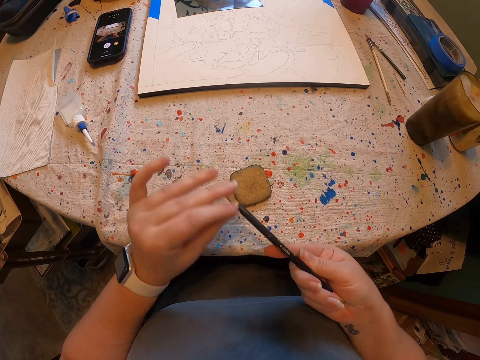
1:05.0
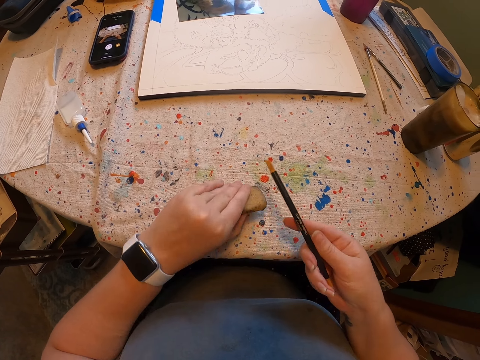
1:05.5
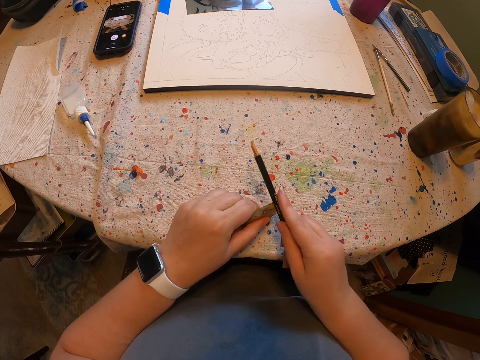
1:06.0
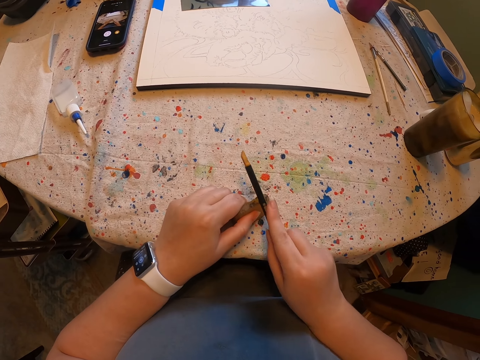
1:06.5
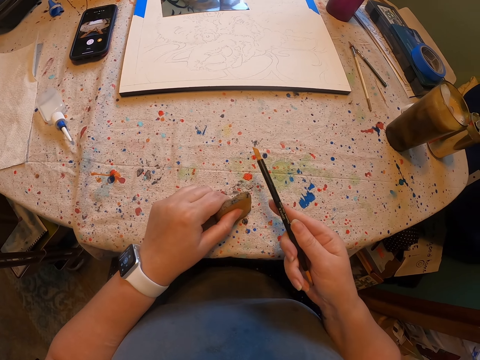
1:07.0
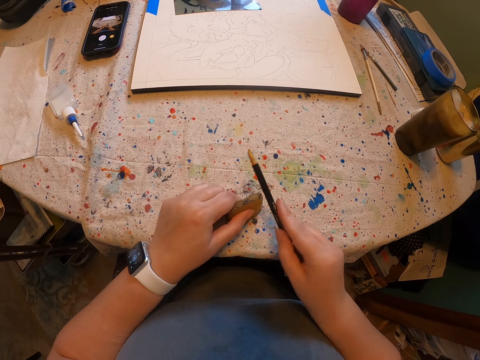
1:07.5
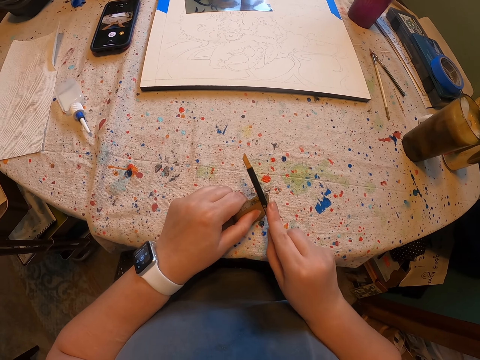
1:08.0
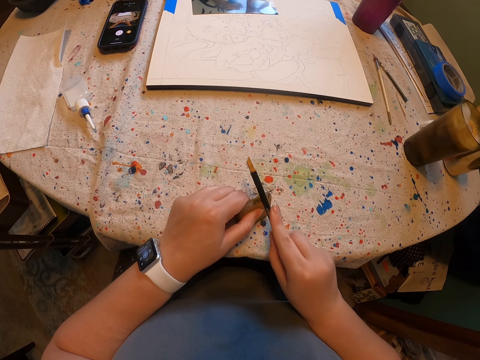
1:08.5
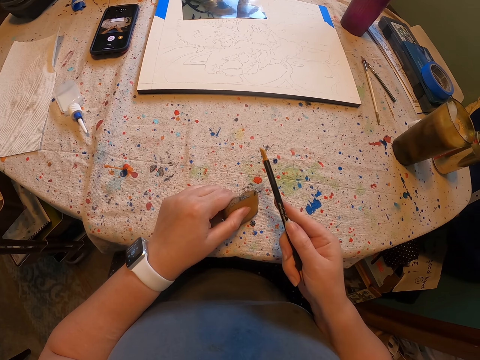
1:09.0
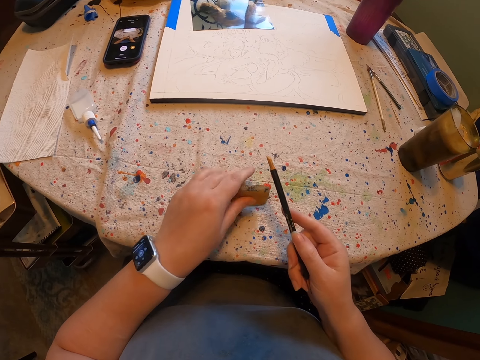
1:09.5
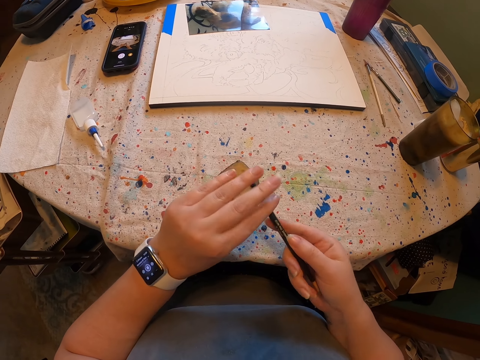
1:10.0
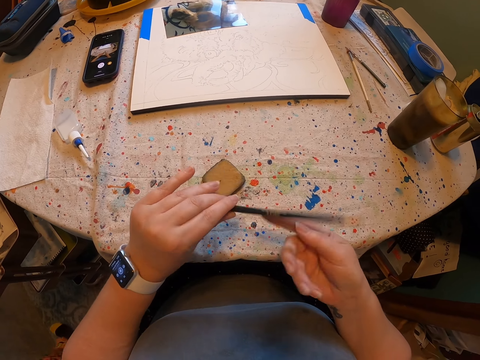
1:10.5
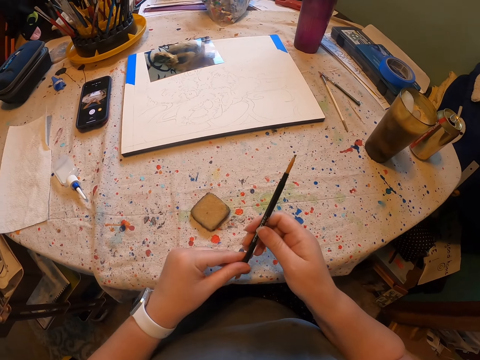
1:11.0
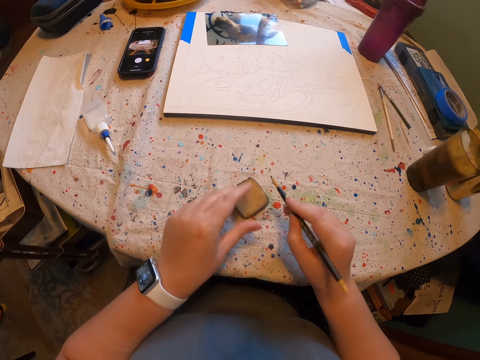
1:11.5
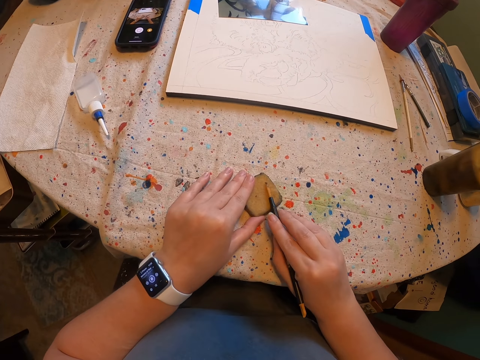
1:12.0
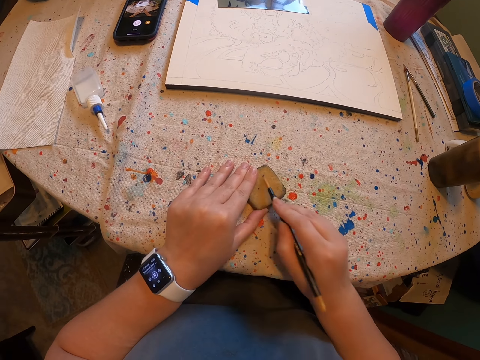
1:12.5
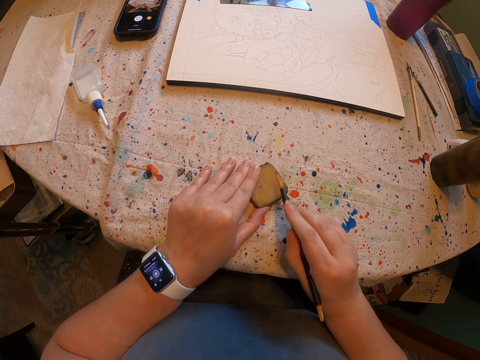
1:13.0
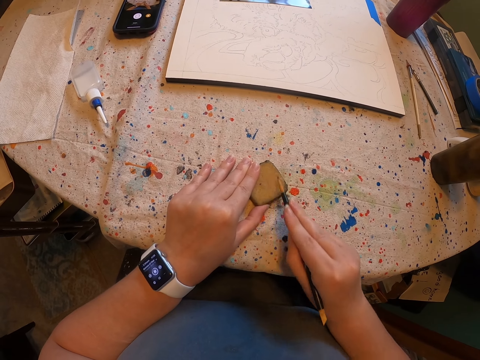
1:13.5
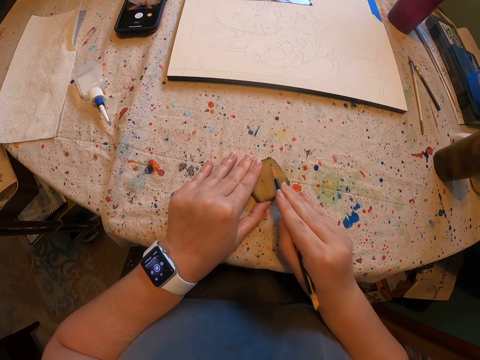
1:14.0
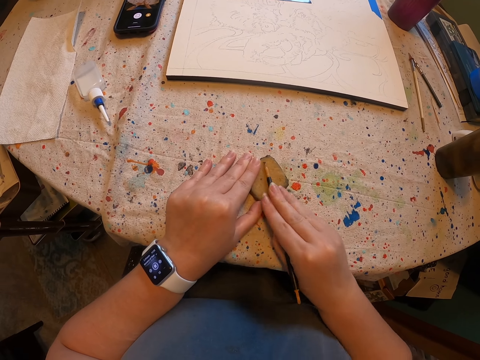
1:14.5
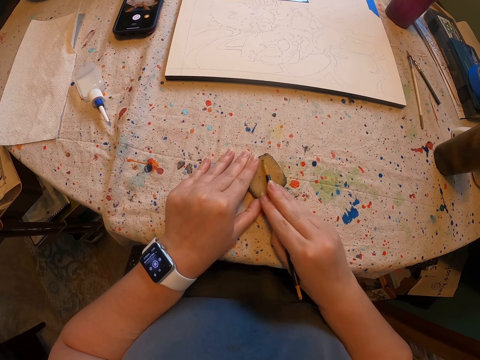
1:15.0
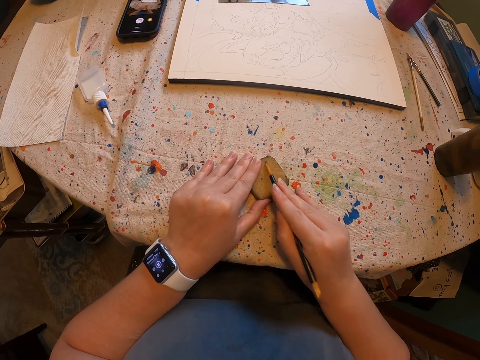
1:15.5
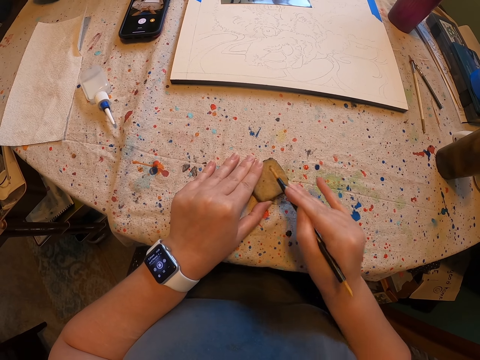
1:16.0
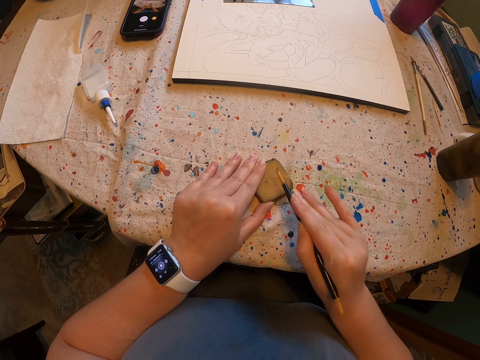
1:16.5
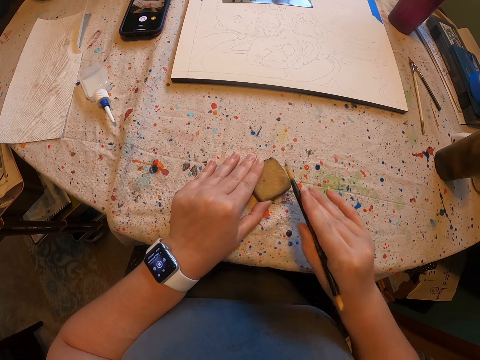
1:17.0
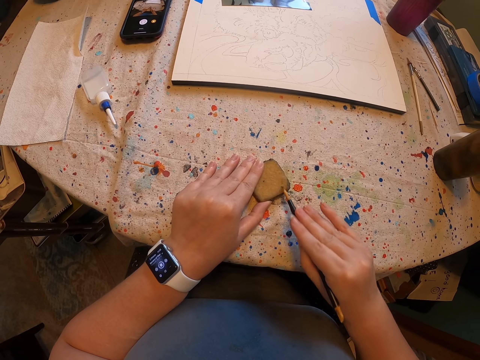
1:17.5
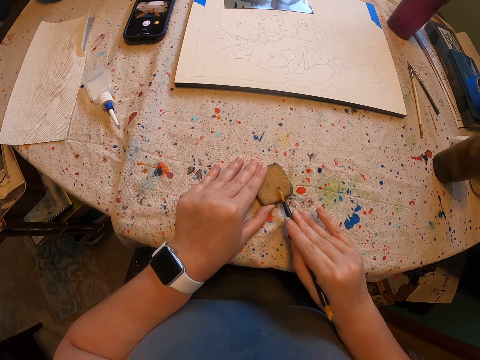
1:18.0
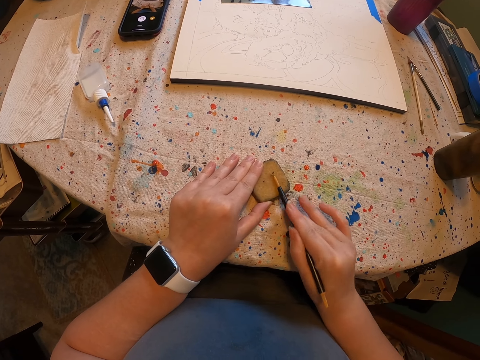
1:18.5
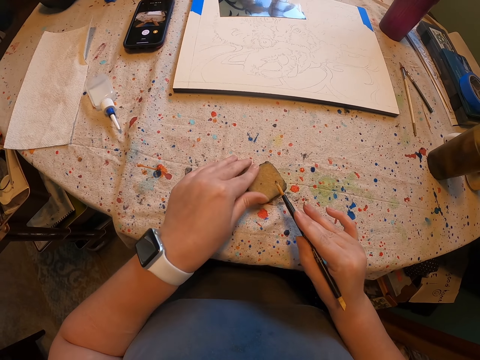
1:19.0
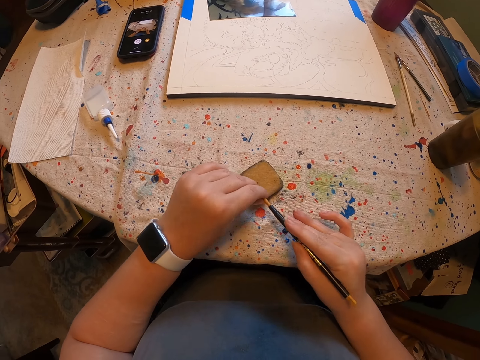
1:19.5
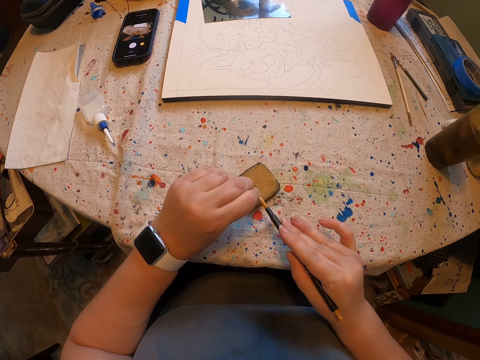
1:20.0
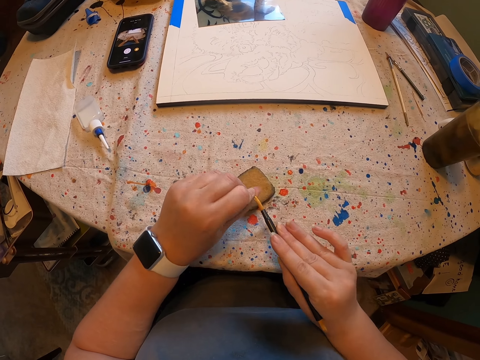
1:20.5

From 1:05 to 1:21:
The camera wearer wipes the brush on something repeatedly.

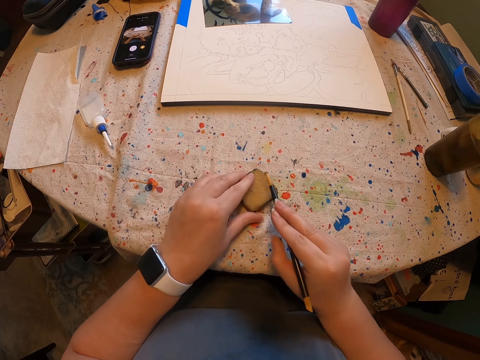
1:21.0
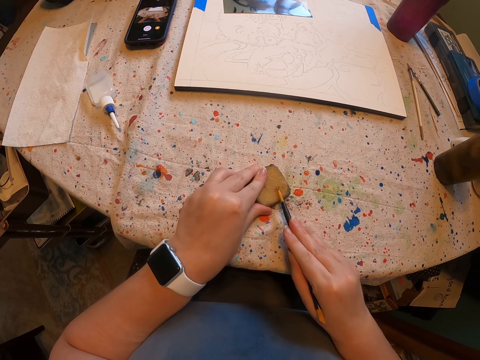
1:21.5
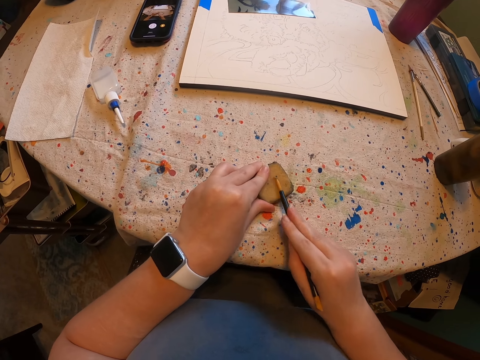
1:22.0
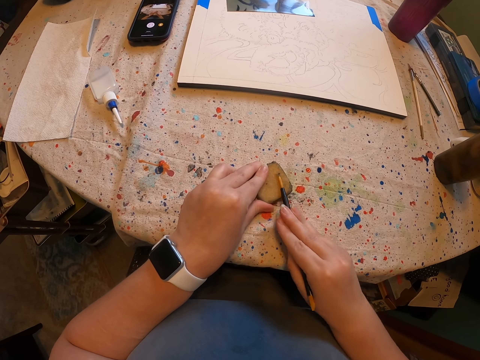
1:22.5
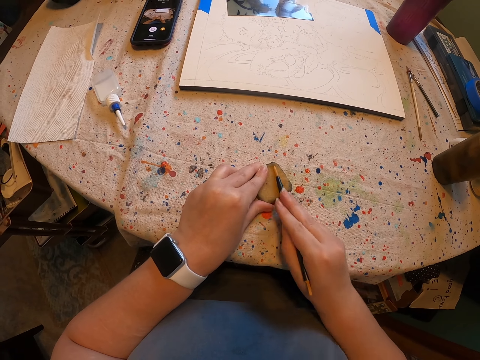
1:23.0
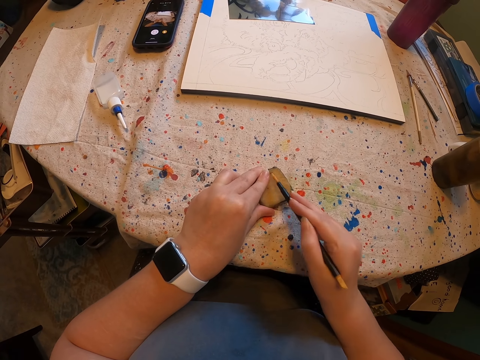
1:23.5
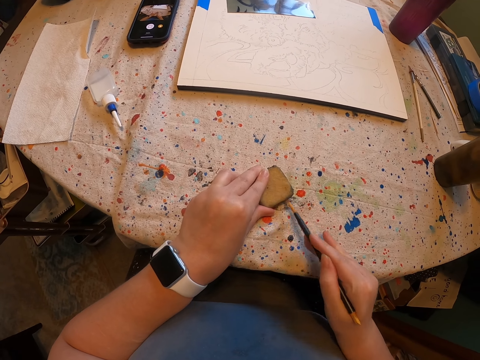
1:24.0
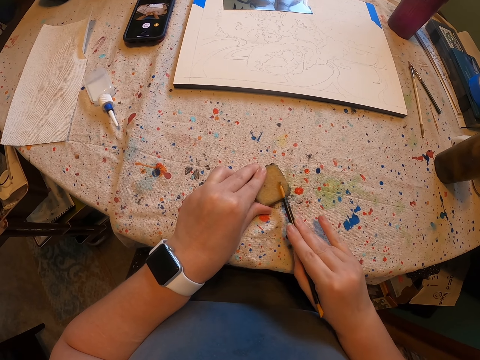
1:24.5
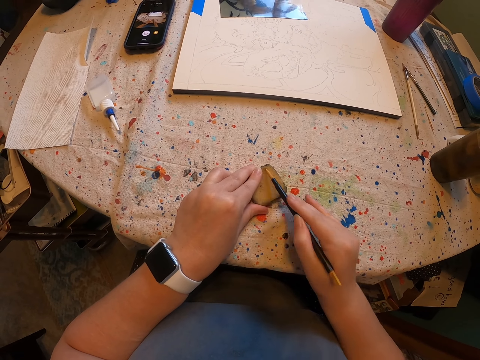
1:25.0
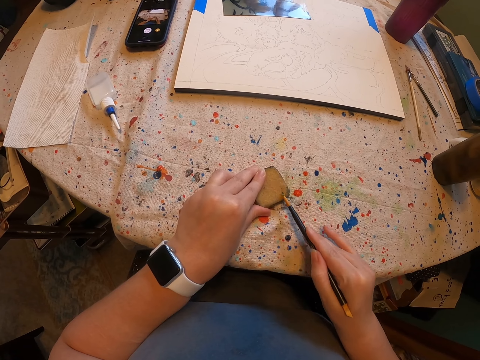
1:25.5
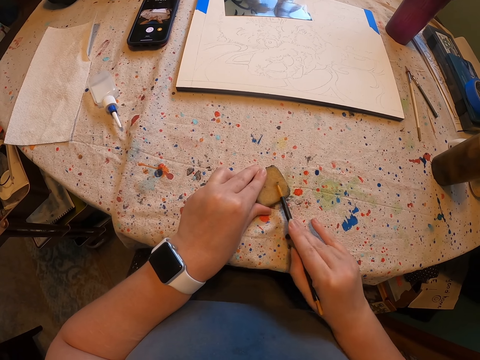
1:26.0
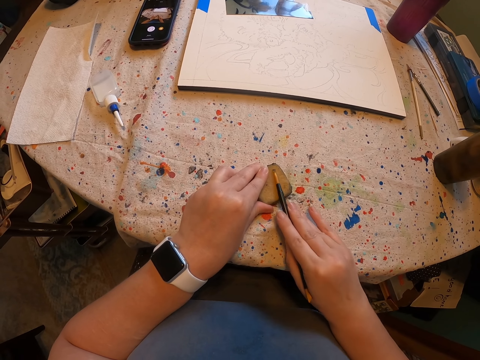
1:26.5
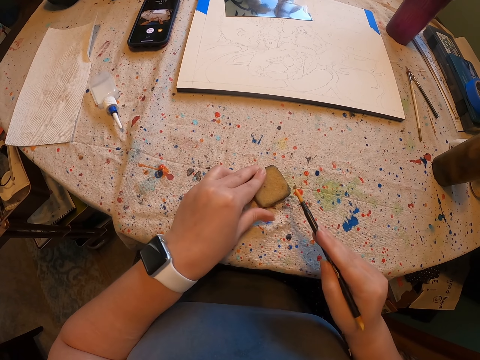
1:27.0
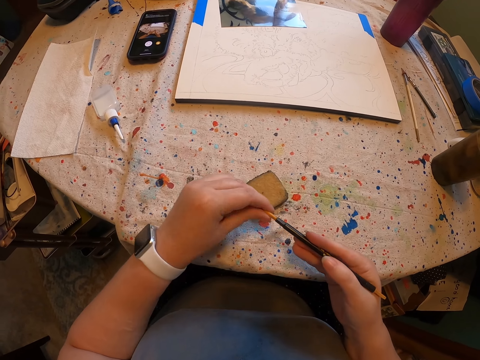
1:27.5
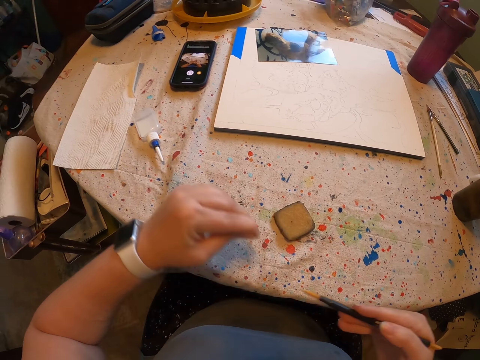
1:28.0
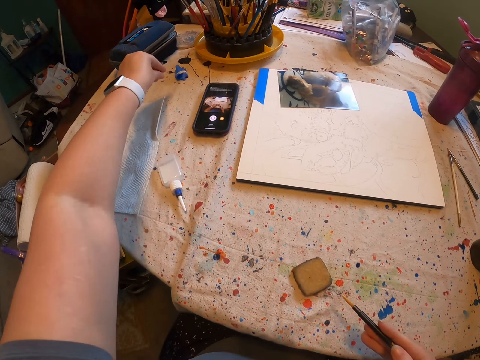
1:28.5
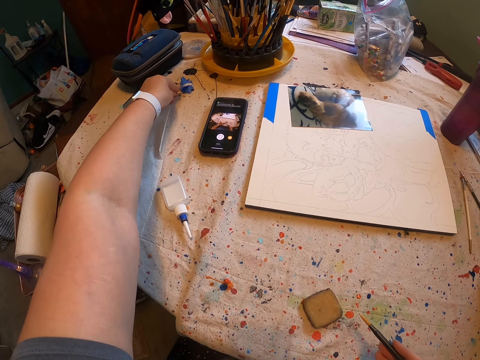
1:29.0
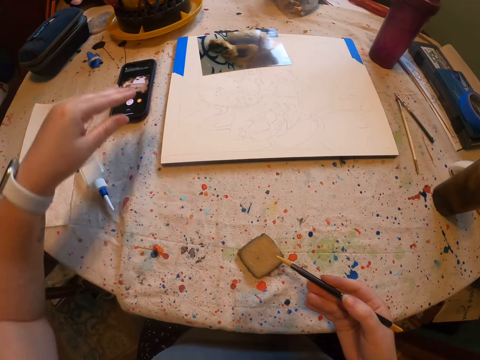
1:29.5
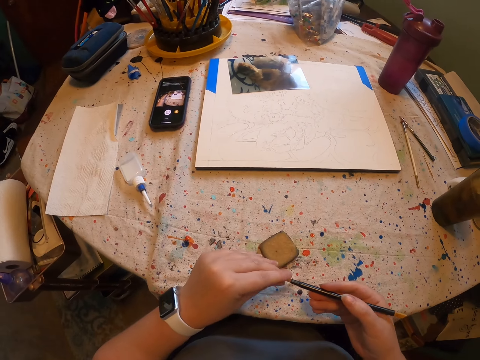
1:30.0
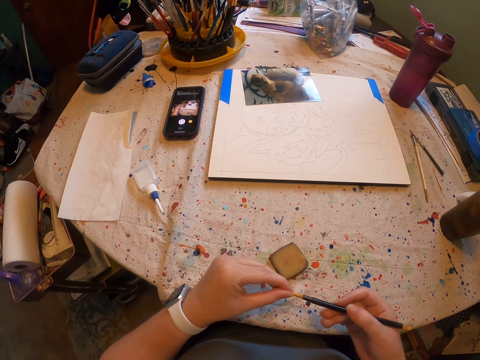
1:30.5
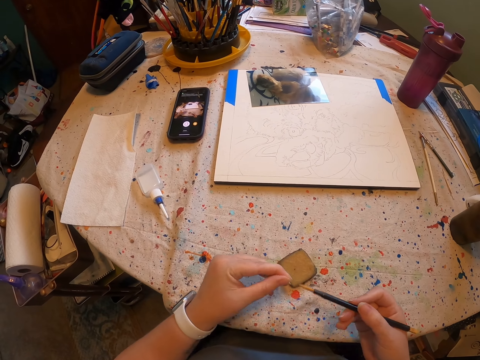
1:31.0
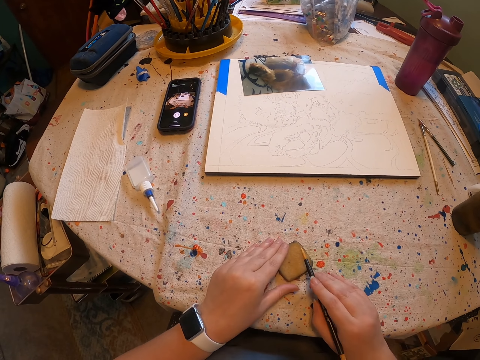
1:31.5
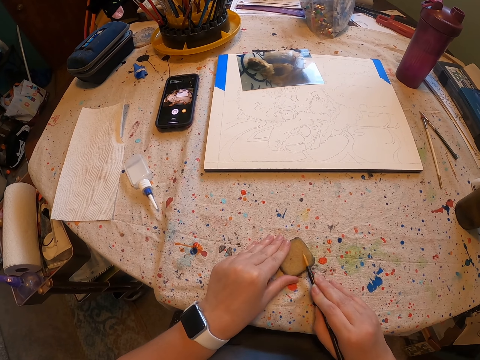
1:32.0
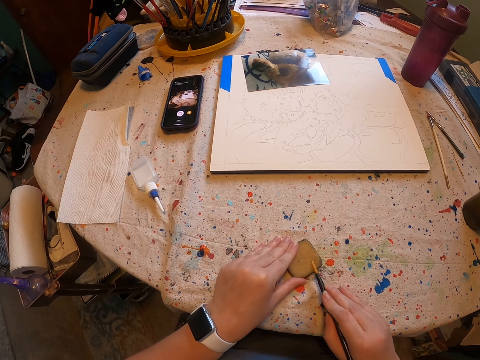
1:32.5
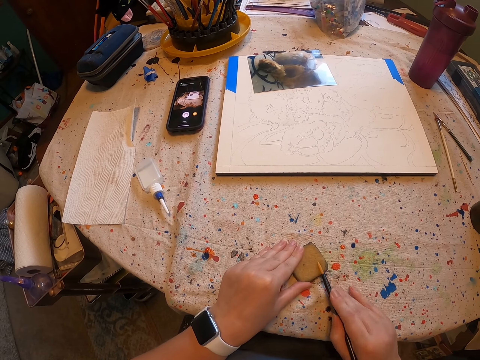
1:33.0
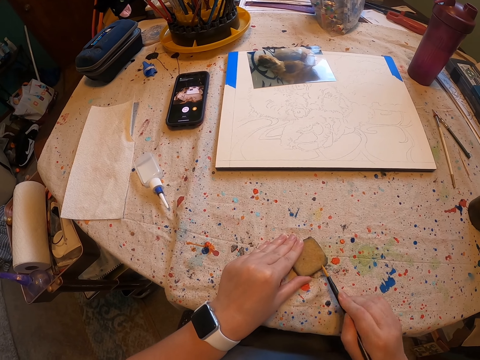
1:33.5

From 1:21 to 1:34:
The camera wearer wipes the brush on something repeatedly.
